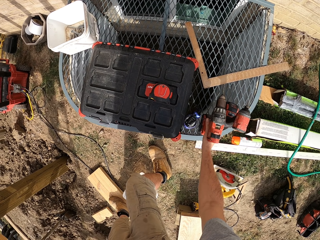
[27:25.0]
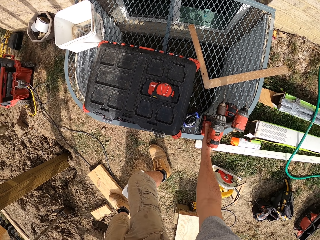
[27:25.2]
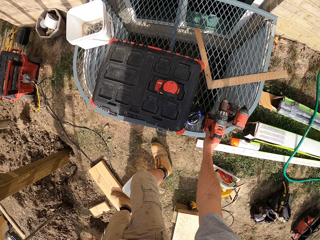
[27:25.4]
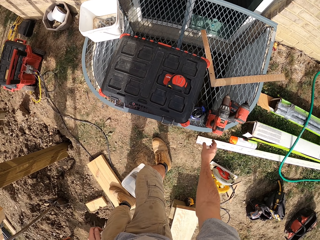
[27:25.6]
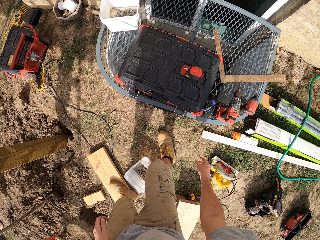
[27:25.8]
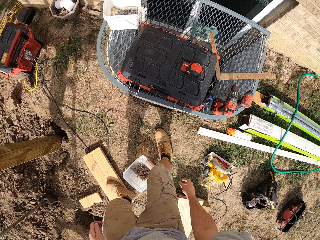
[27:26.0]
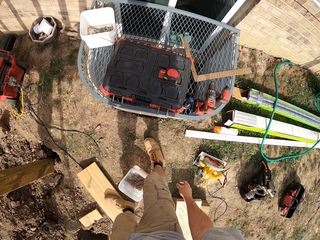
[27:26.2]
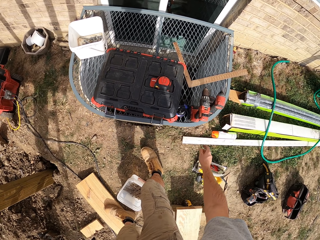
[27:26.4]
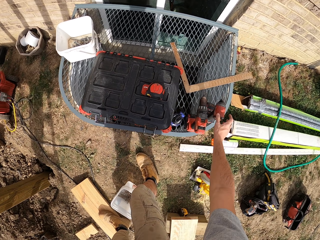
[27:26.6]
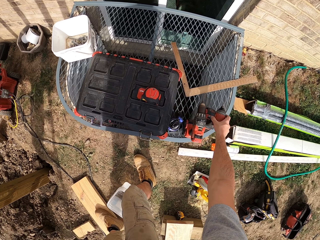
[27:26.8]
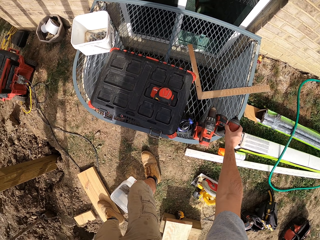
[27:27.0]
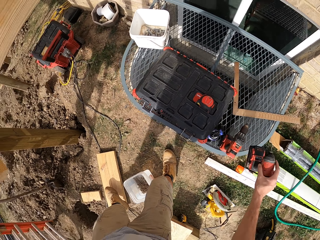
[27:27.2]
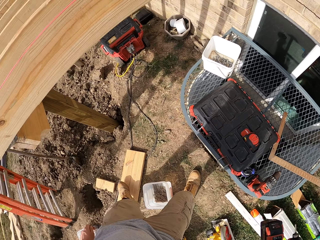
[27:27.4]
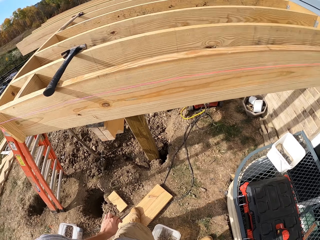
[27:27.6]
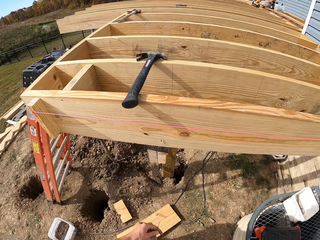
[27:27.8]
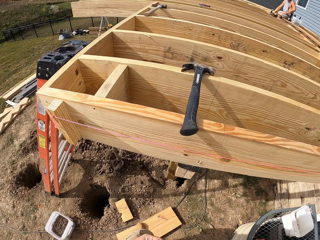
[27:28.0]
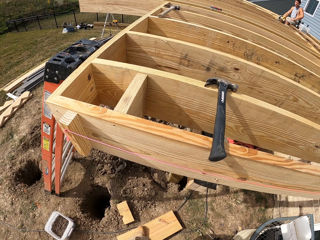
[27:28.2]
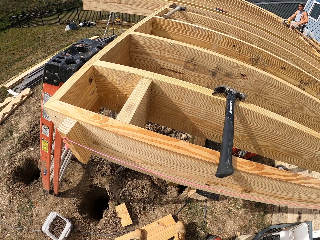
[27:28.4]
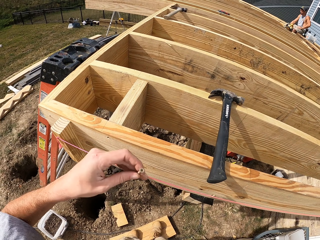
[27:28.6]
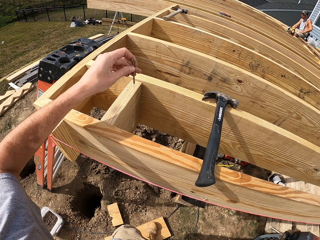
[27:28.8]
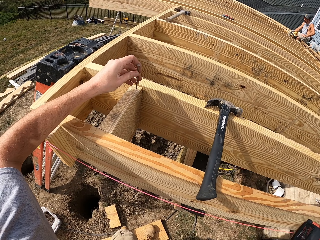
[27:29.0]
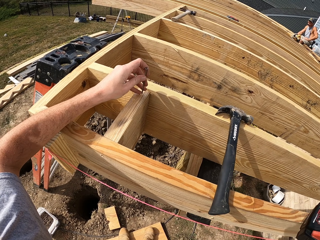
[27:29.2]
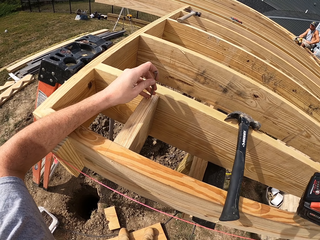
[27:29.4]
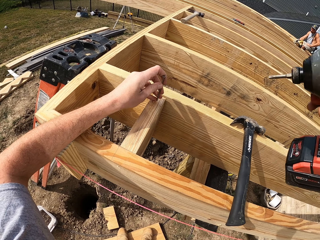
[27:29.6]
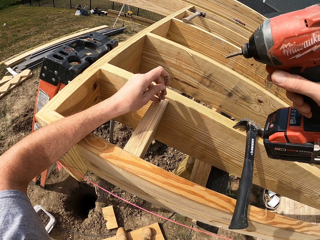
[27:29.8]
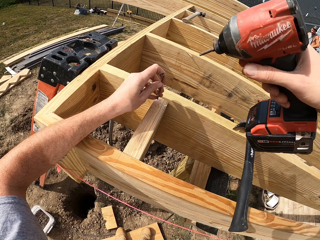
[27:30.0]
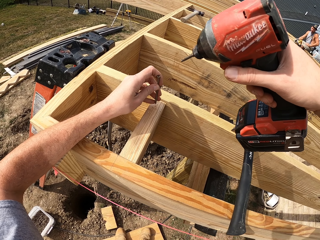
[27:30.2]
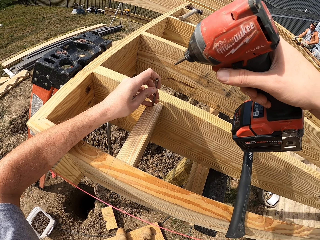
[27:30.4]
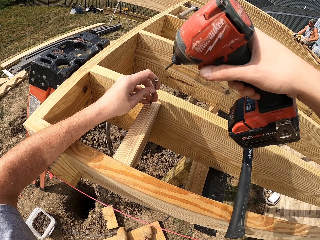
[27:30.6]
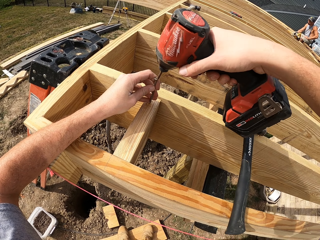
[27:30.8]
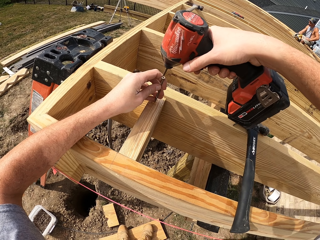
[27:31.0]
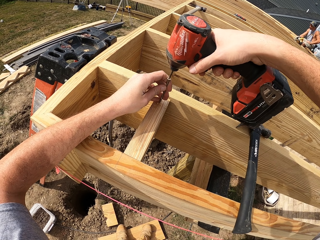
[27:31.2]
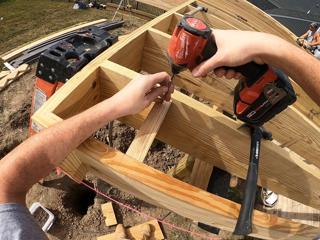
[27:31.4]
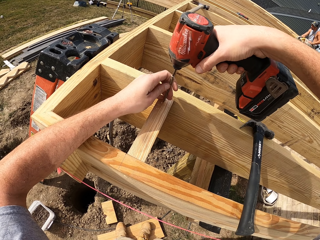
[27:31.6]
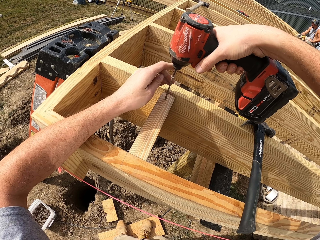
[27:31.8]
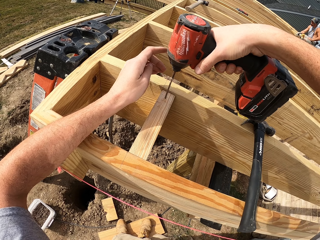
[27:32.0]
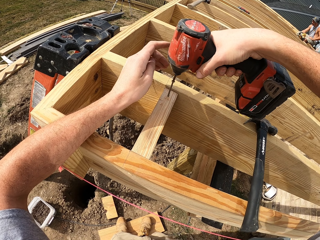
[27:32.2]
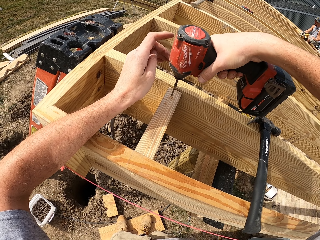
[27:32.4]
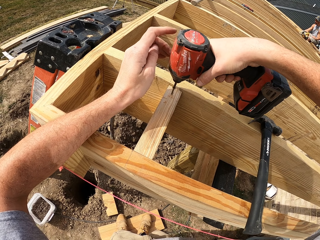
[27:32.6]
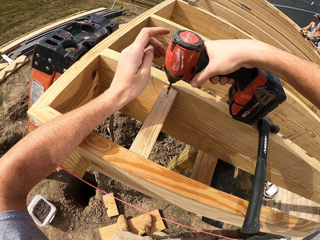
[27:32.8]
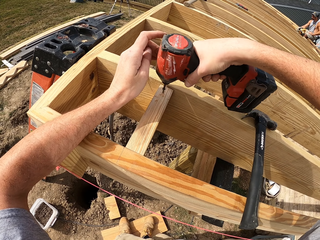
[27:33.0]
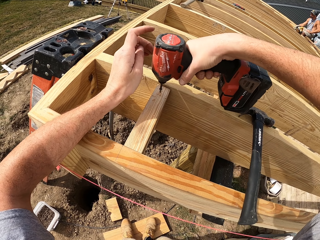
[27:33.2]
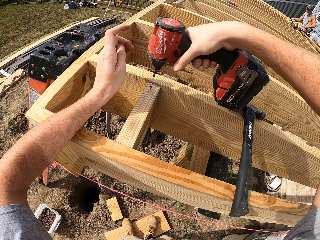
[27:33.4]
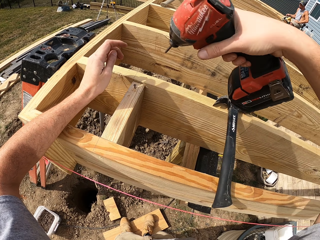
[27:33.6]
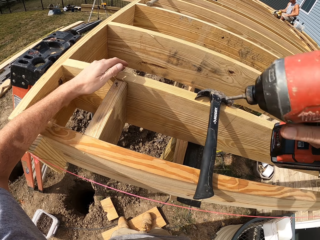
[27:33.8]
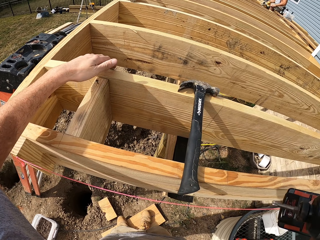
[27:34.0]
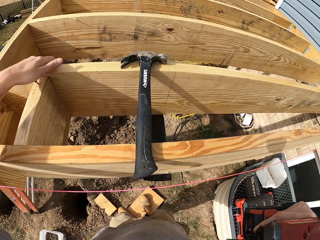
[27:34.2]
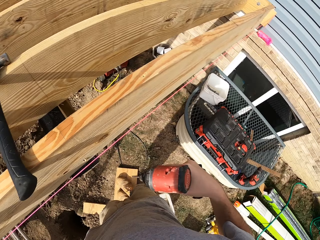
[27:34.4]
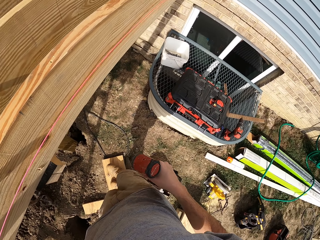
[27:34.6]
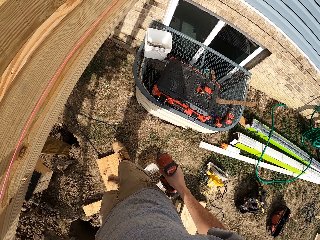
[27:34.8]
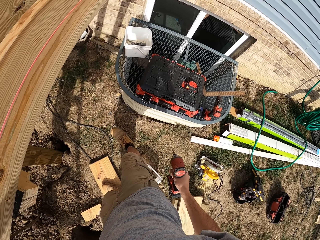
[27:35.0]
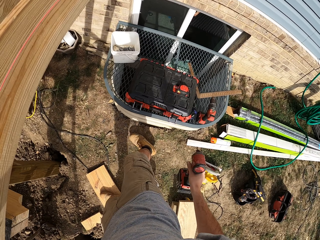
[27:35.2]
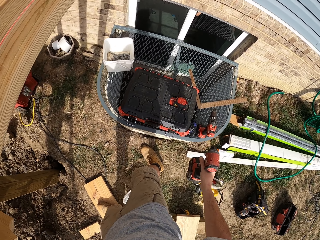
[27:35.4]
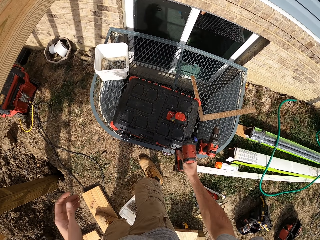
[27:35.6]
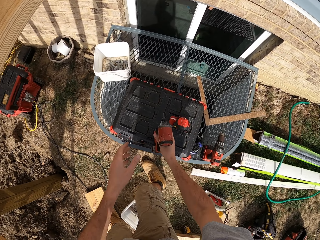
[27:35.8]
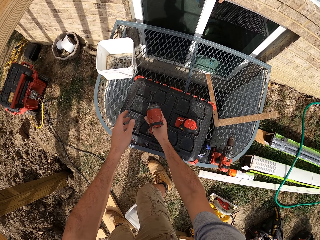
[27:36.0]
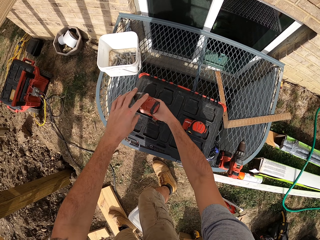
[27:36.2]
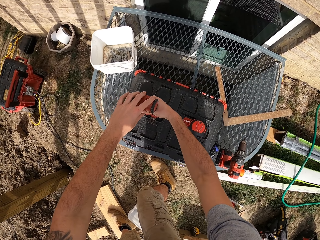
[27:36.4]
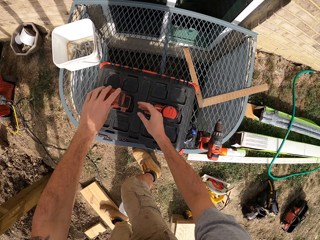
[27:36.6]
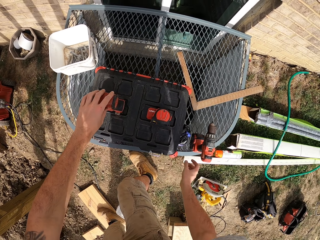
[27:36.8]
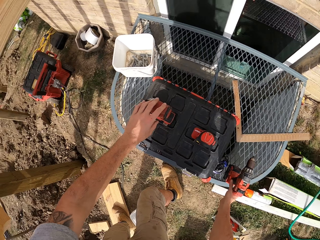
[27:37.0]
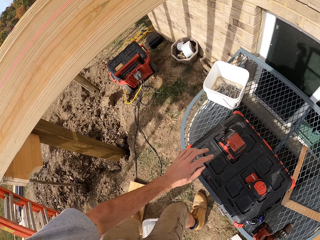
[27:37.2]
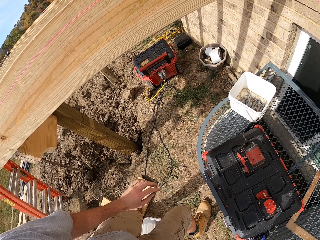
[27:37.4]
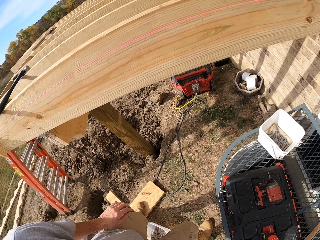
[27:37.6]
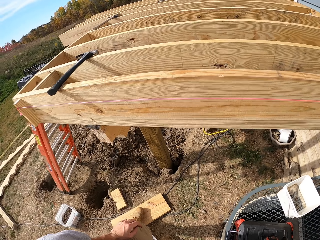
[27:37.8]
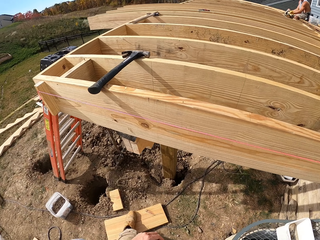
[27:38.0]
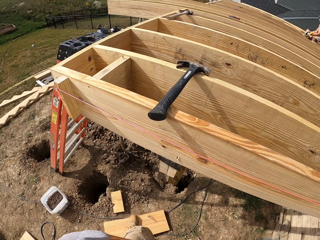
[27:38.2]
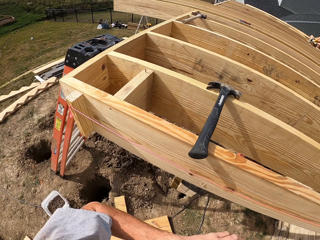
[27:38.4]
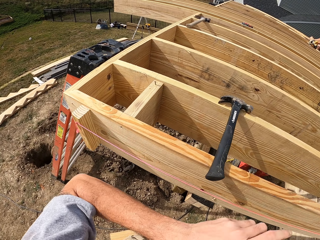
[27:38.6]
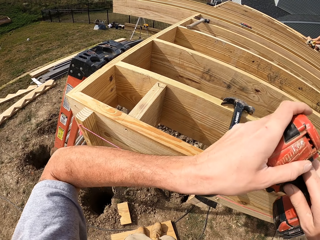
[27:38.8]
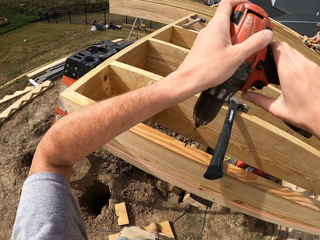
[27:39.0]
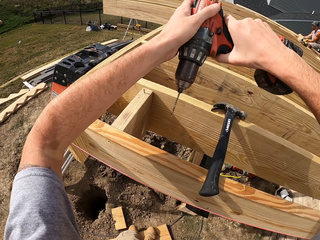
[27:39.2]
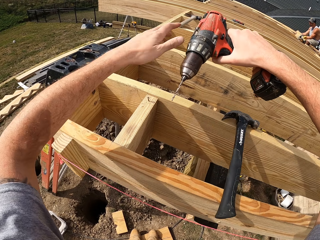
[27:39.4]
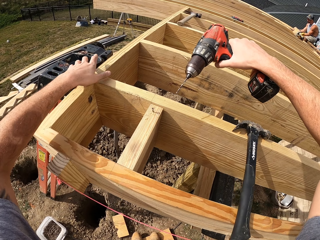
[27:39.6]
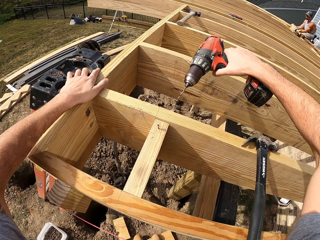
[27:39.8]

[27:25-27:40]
The camera wearer picks up a drill. They fix the nails with the drill driver. They put a drill bit on the wood. They insert the drill bit in the wood with the drill. They put the drill on top of the tool box. They pick up the drill from the tool box.

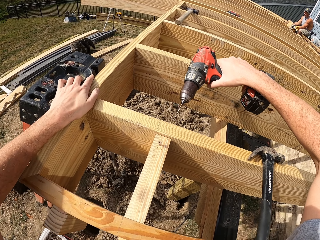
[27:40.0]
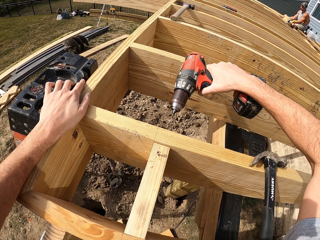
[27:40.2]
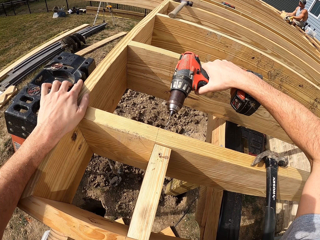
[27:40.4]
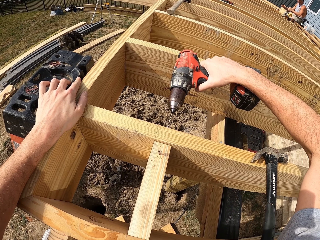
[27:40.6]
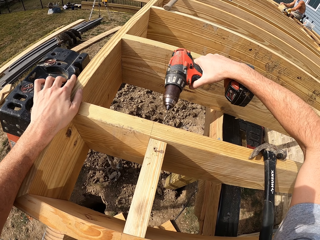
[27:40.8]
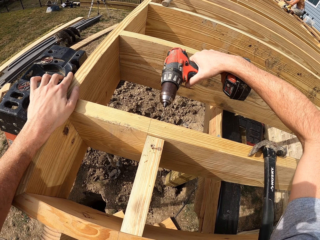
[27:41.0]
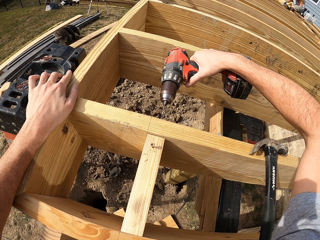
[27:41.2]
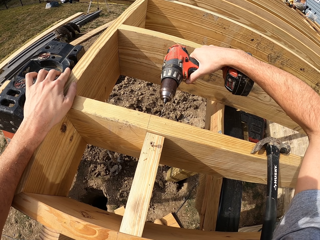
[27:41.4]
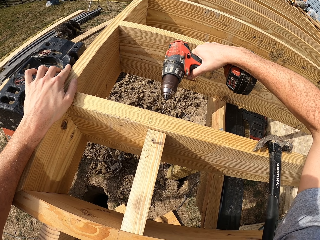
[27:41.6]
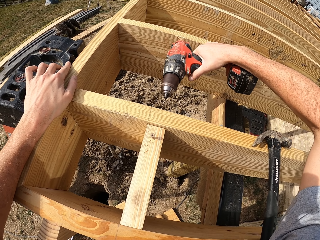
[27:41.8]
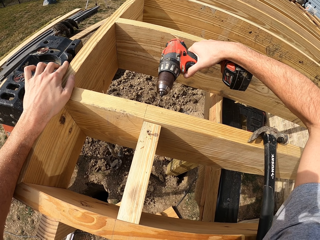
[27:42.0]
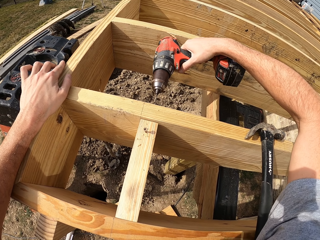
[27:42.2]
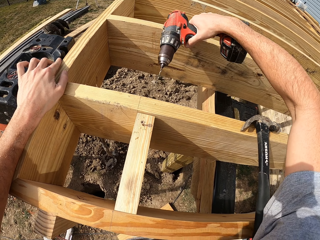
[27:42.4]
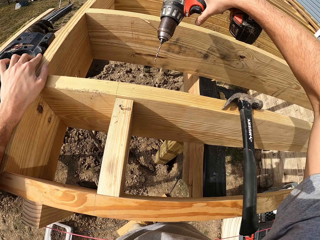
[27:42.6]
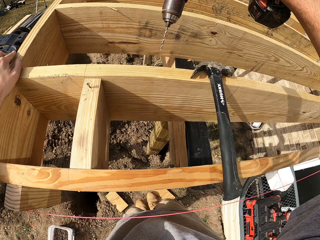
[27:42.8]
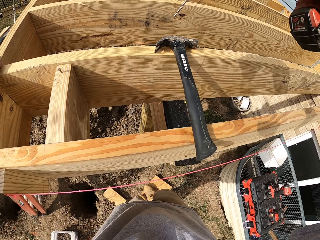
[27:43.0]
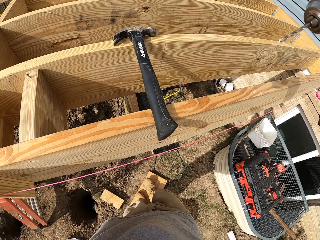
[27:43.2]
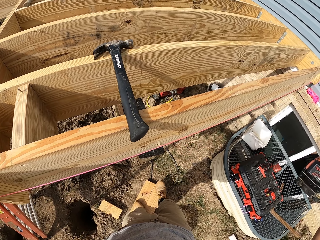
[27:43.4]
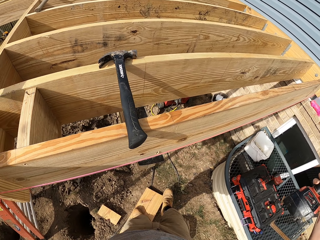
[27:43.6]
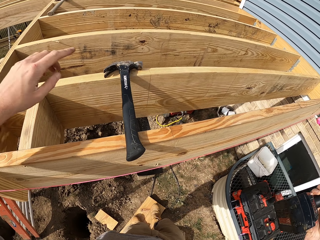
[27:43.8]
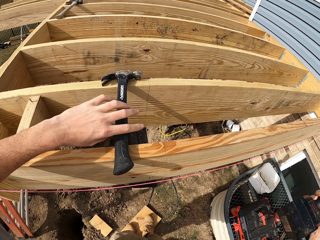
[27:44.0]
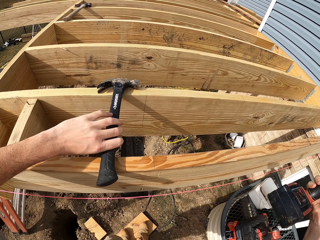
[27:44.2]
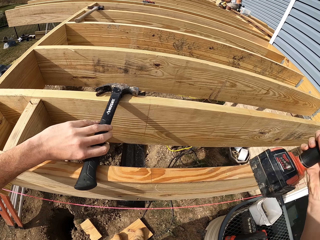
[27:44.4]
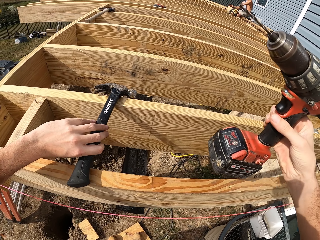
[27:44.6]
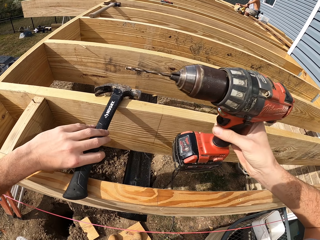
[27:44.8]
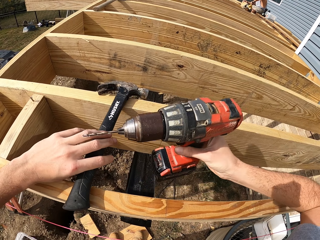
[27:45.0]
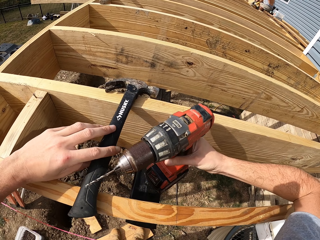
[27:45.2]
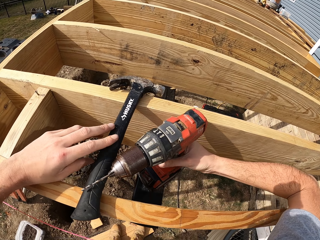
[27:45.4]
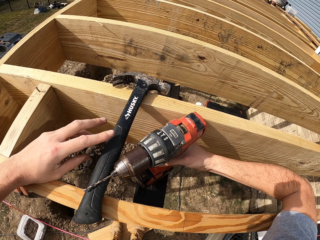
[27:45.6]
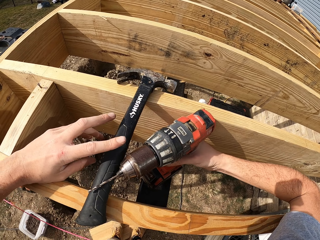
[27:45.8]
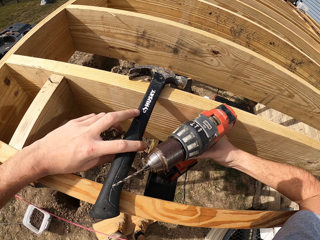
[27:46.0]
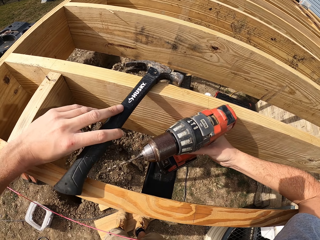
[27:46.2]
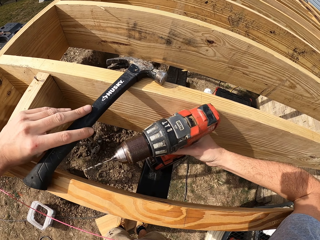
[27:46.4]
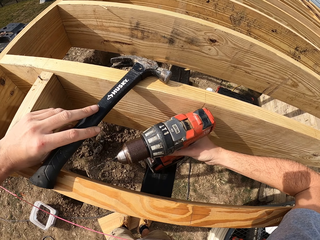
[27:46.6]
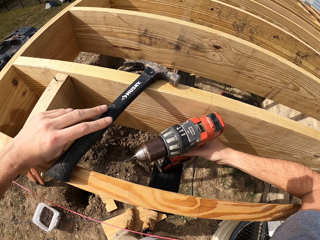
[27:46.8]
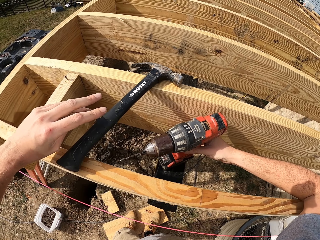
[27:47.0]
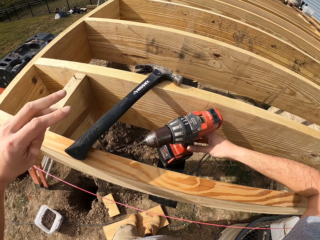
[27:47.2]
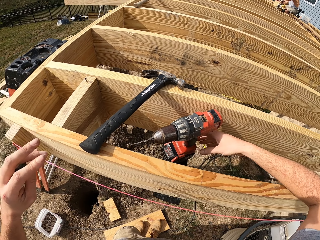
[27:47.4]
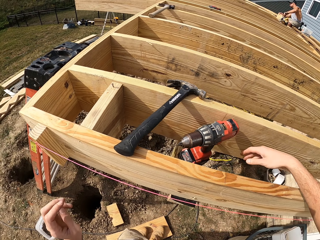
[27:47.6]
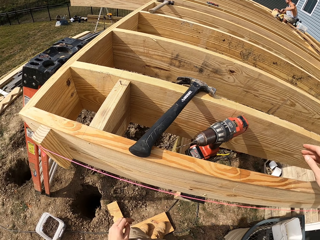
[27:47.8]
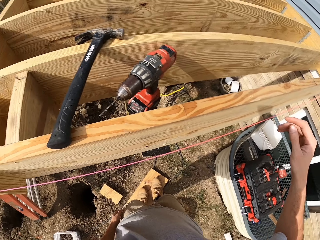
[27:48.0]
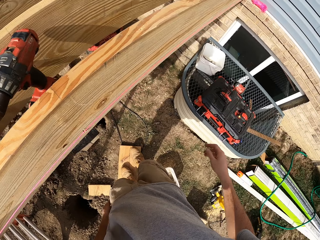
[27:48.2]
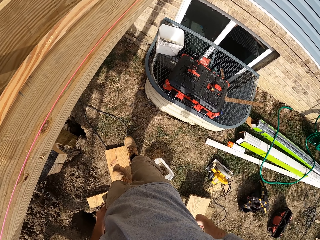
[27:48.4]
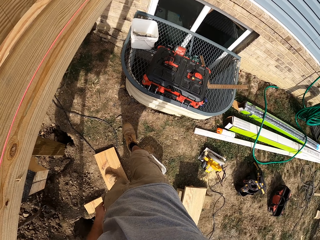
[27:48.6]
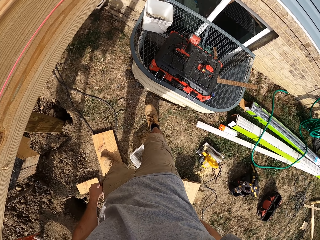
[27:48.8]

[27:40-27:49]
The camera wearer inserts a drill bit in the wood with the drill. They drill holes on the wood. They hold the drill. They put the drill on the slab.
